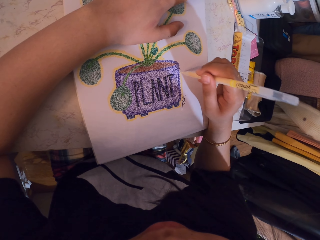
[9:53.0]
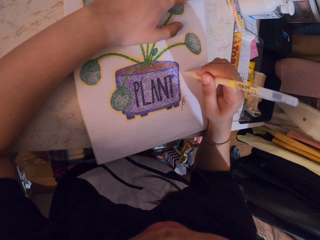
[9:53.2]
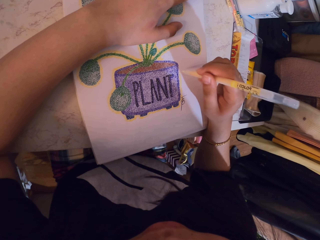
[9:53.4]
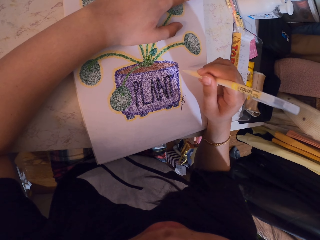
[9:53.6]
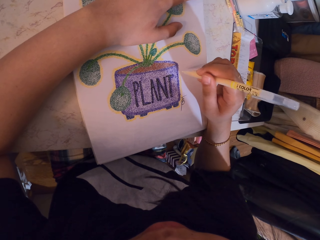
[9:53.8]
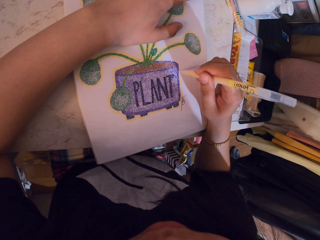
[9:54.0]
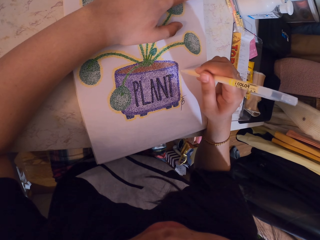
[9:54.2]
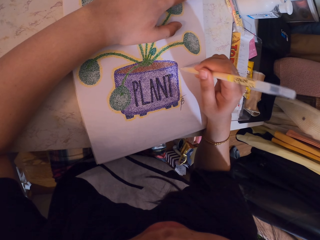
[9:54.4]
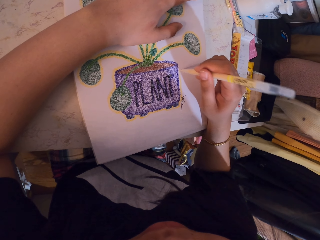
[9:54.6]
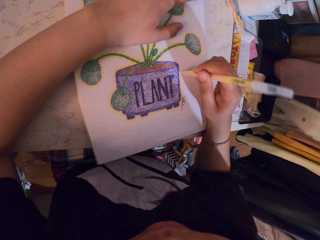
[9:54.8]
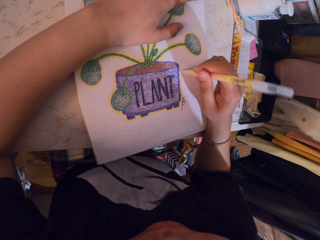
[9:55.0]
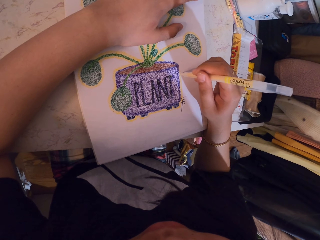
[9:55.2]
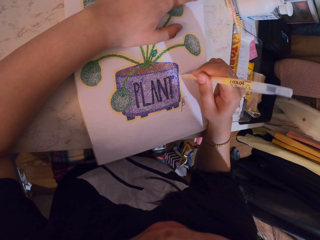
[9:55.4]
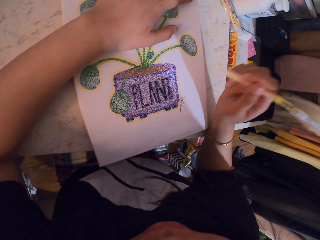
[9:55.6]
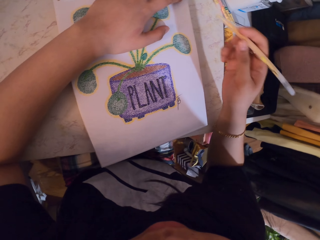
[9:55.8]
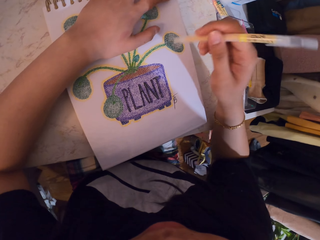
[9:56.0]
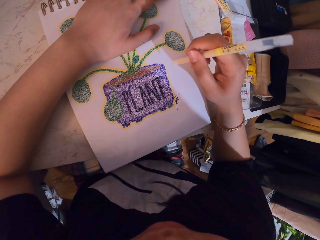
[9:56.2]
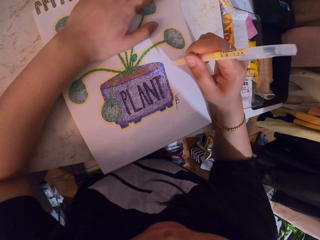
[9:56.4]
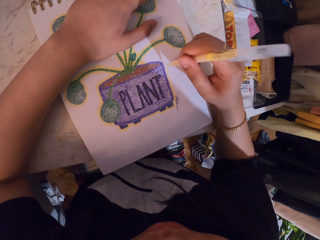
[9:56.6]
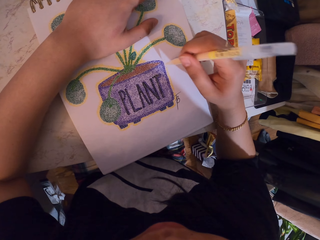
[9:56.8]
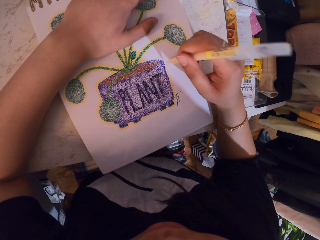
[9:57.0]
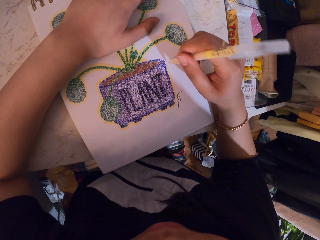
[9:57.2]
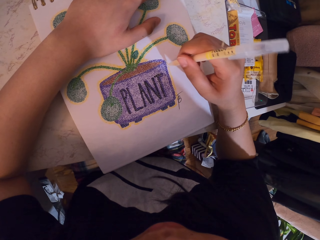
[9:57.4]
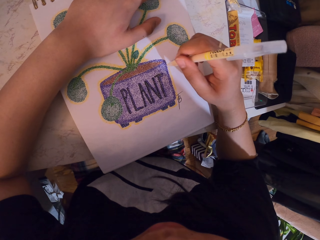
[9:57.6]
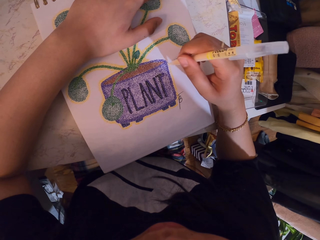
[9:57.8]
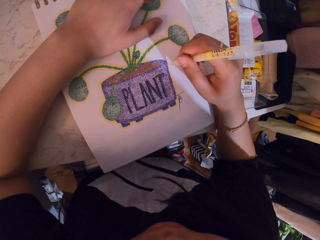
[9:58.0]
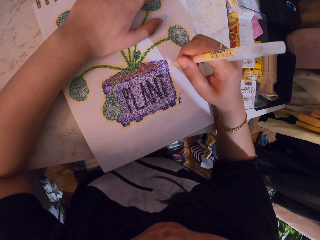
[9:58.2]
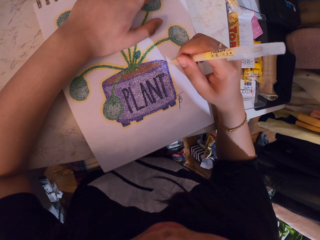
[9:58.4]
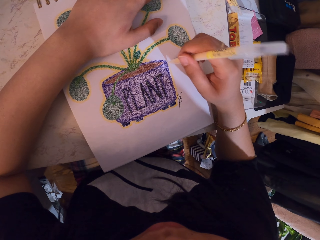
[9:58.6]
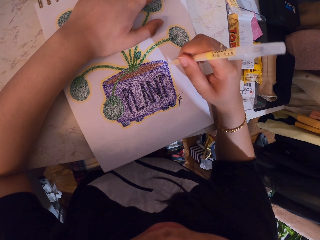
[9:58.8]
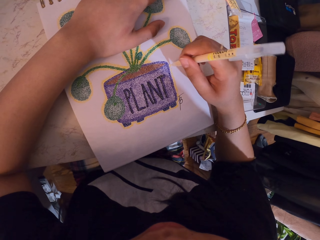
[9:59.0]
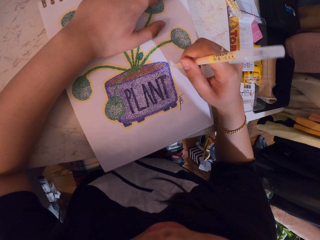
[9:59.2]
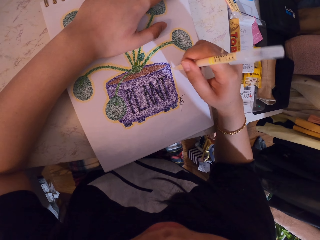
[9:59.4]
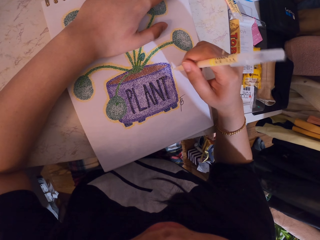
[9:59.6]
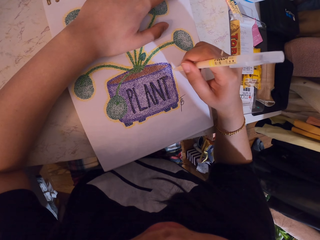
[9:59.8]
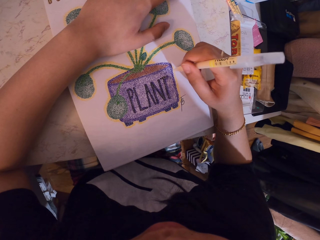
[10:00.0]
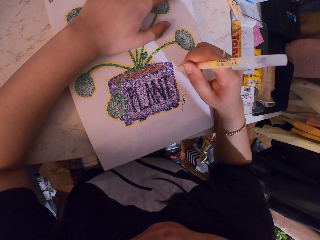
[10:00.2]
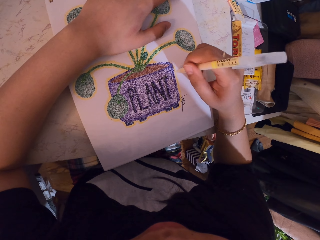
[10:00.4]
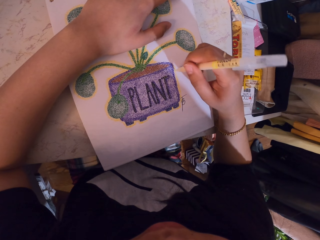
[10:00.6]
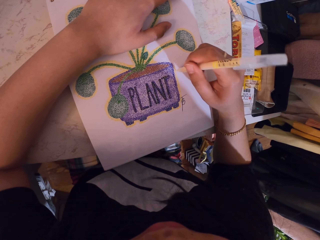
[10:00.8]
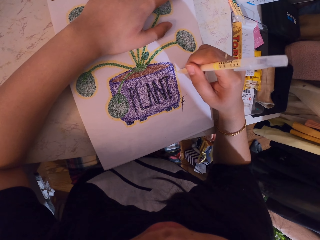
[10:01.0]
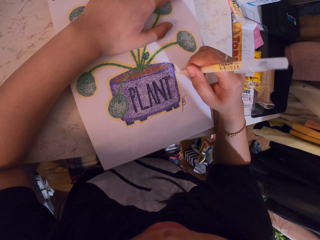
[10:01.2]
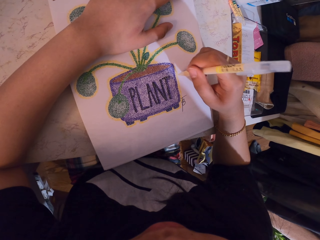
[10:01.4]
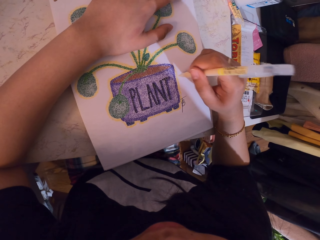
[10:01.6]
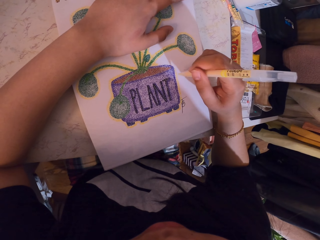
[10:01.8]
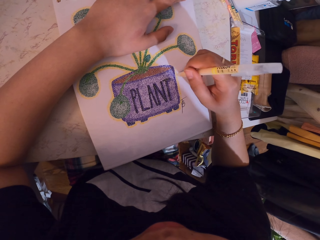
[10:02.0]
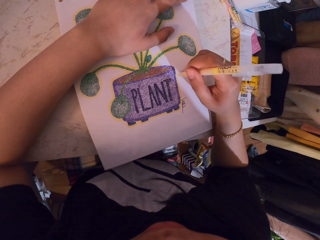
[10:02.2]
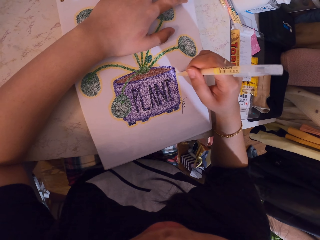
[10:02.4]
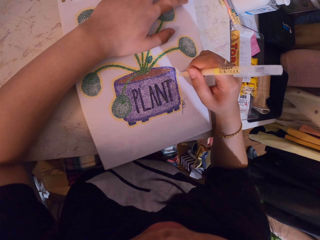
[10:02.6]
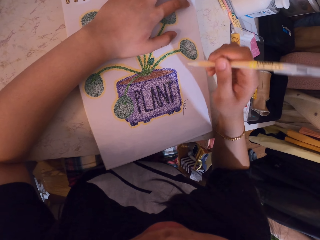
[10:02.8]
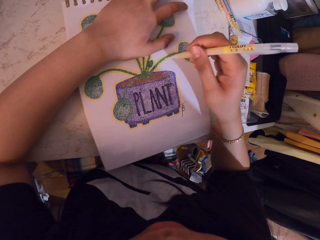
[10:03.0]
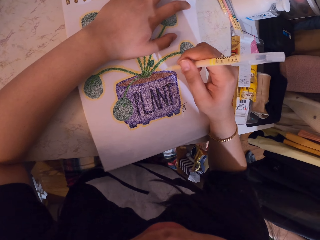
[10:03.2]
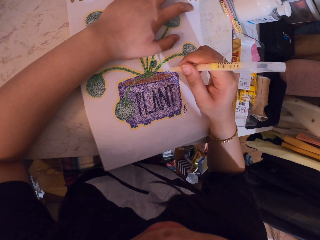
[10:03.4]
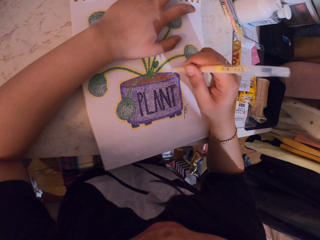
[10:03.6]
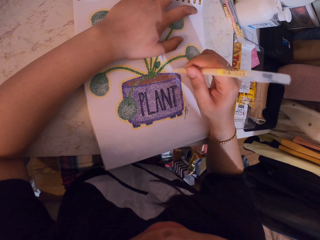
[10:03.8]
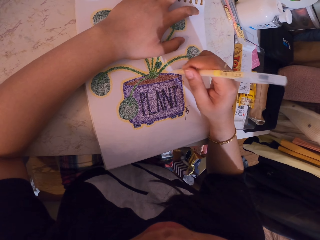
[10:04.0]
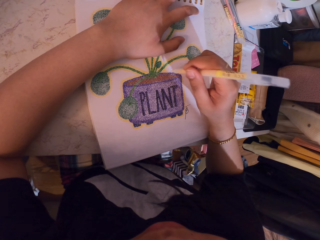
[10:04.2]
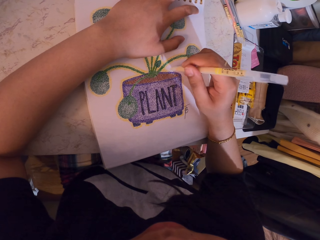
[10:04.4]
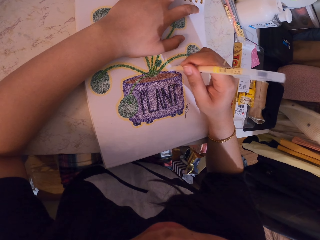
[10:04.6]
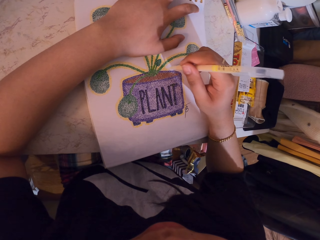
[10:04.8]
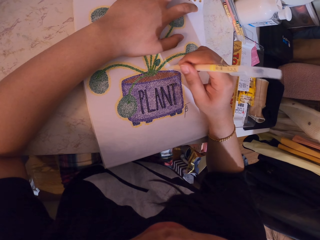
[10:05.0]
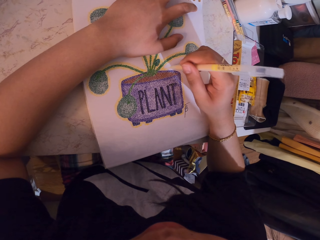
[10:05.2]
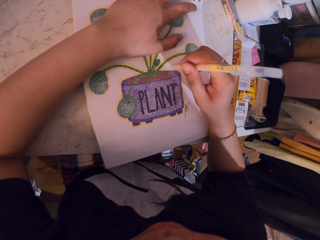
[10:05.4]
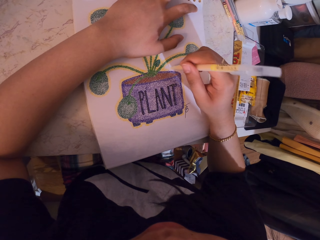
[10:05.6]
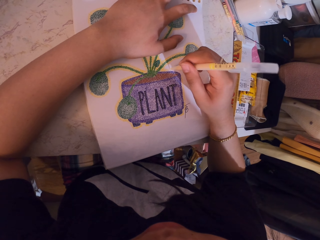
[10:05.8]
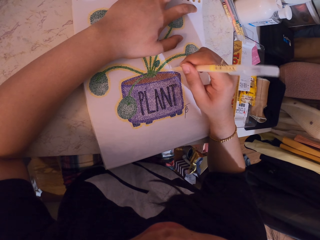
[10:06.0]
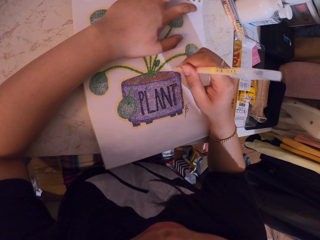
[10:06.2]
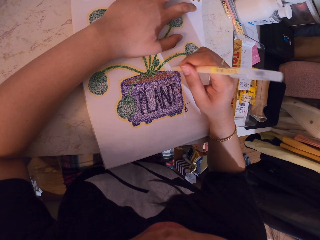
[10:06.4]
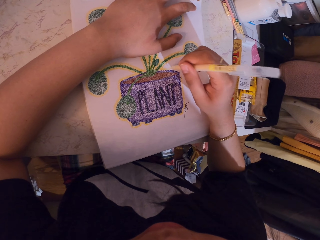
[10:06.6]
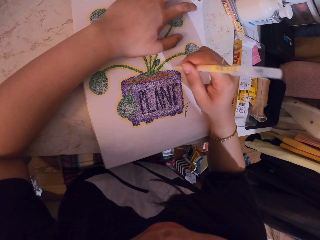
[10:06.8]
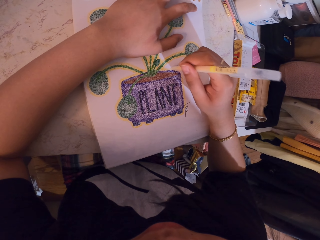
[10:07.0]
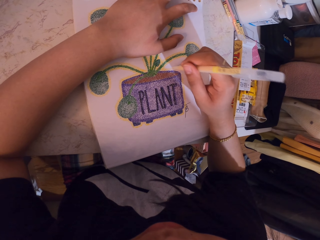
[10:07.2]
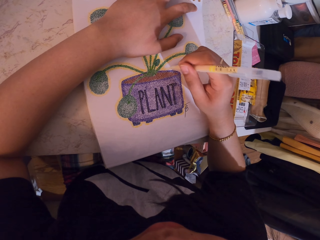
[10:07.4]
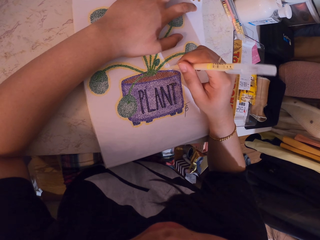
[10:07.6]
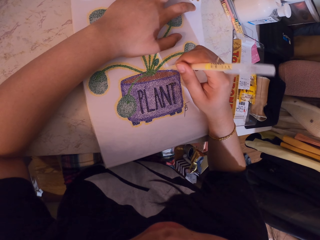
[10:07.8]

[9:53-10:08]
The camera wearer lifts the decorating pen. They decorate a drawing on a book with the decorating pen. They lift the decorating pen. They decorate the drawing on the book with the decorating pen.

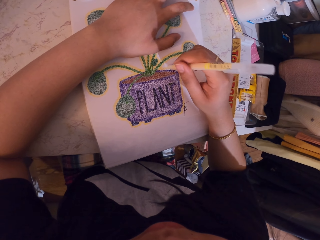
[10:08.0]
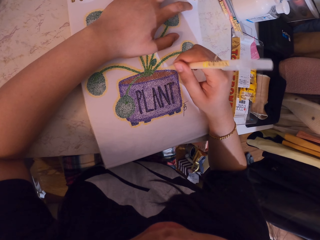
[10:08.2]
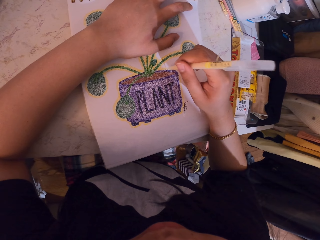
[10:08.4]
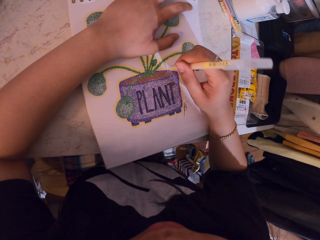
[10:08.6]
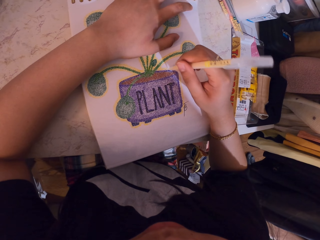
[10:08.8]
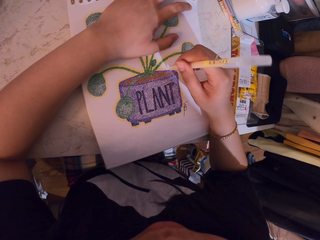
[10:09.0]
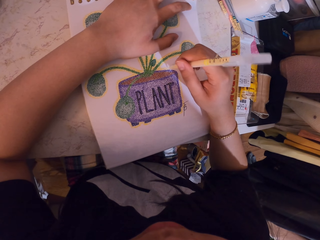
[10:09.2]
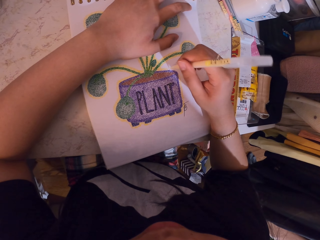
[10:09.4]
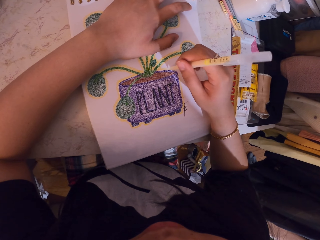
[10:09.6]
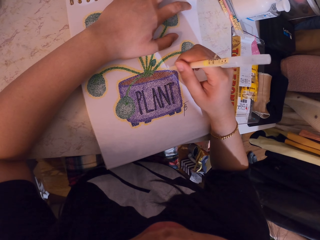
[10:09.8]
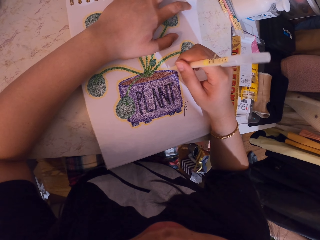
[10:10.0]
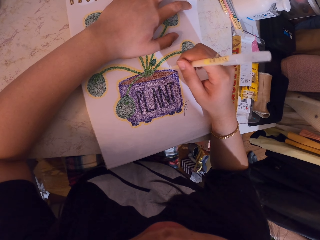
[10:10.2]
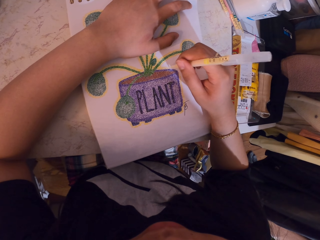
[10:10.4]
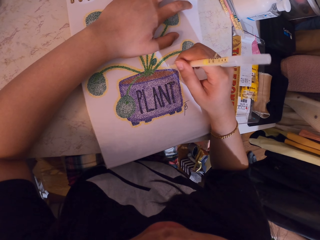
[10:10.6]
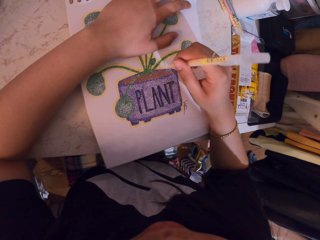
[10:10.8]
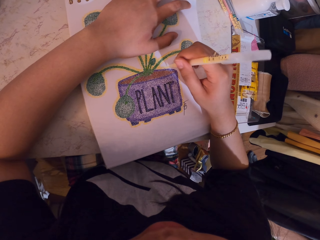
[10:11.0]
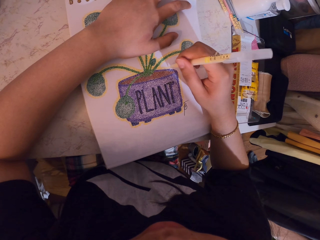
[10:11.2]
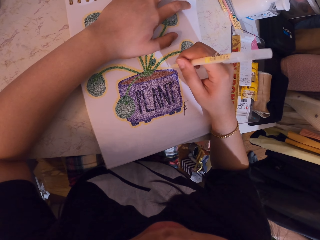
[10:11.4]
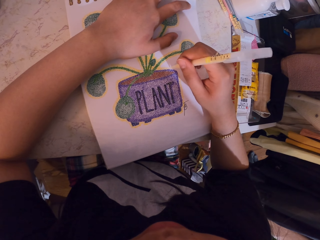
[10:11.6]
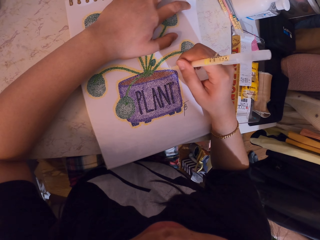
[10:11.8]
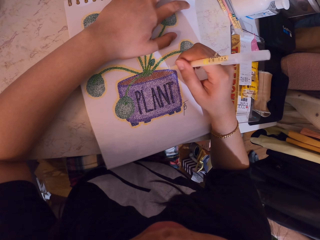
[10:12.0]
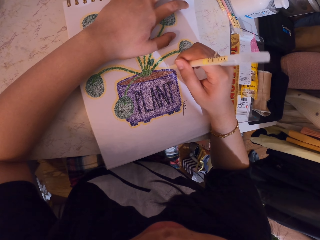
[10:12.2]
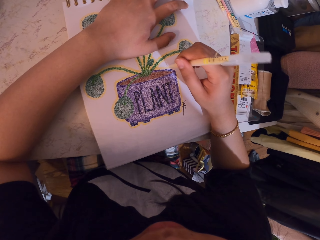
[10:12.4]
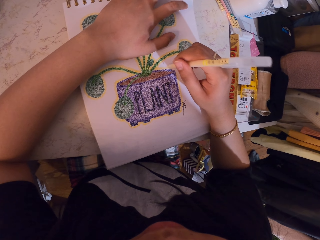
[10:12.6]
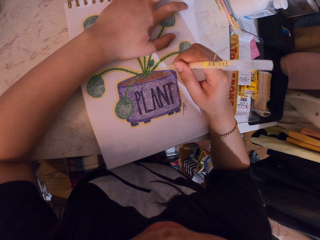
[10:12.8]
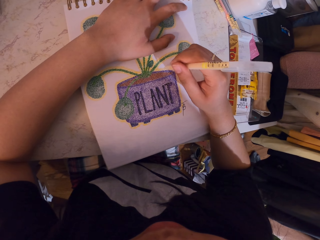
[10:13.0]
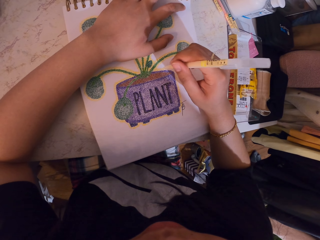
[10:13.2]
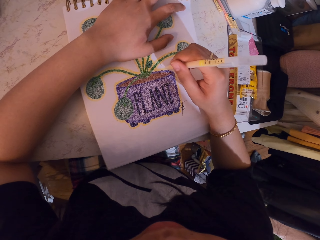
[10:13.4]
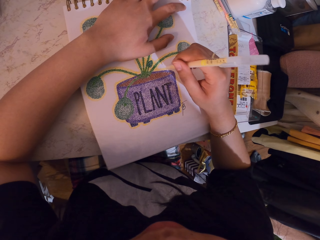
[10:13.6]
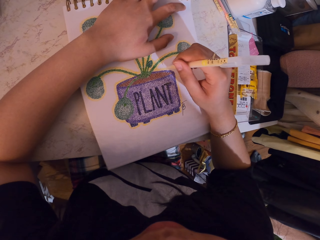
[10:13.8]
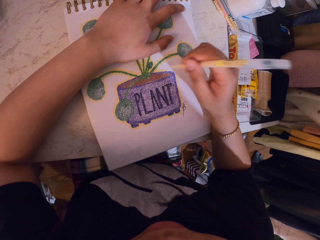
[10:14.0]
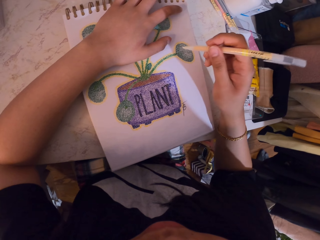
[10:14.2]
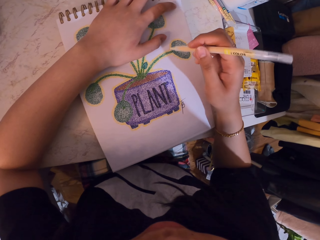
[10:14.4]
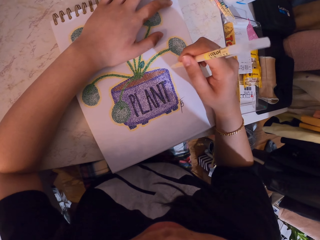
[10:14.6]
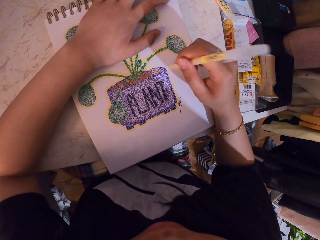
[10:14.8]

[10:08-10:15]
The camera wearer lifts the decorating pen.
